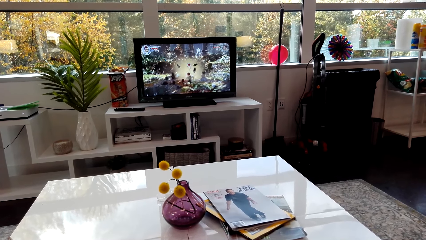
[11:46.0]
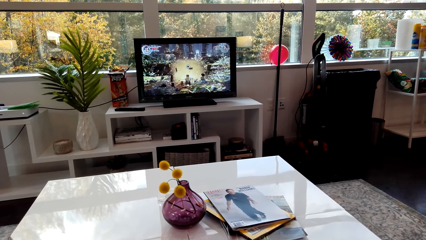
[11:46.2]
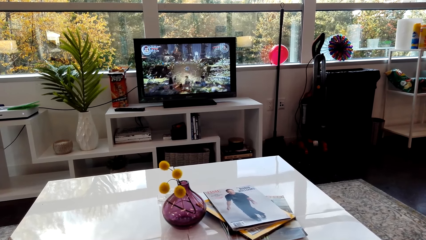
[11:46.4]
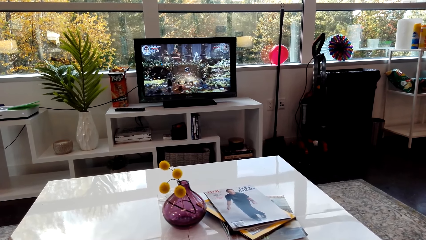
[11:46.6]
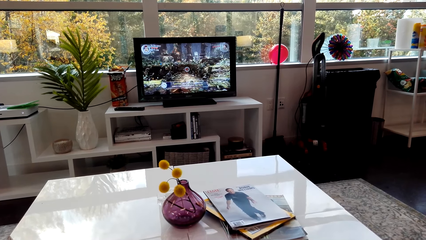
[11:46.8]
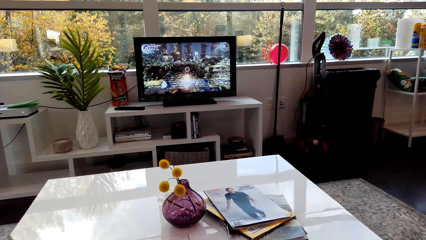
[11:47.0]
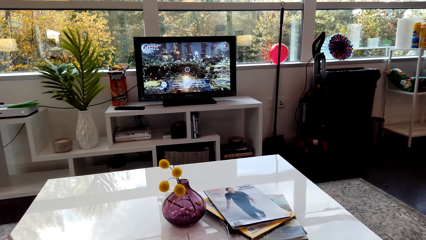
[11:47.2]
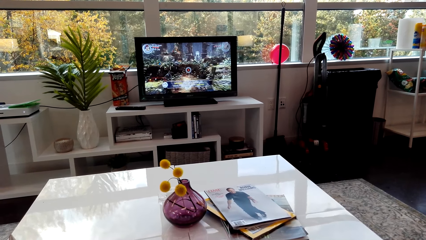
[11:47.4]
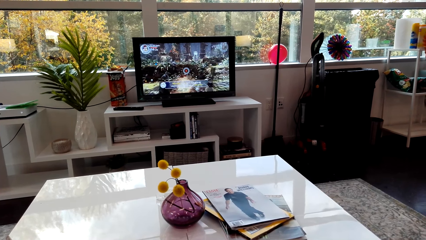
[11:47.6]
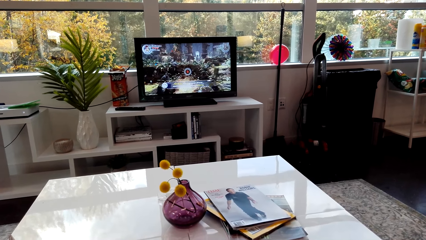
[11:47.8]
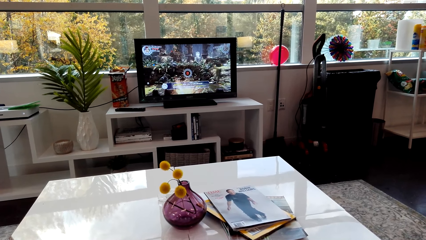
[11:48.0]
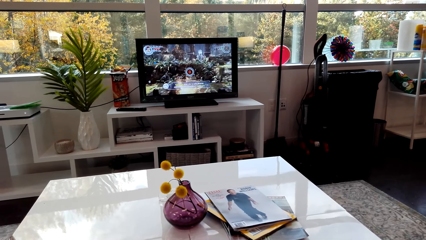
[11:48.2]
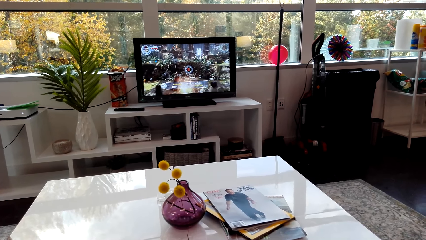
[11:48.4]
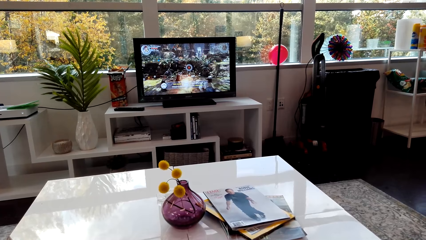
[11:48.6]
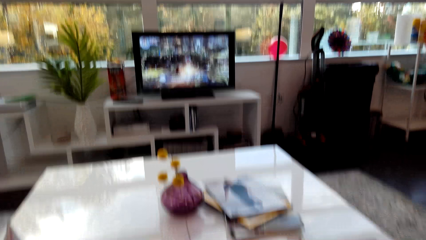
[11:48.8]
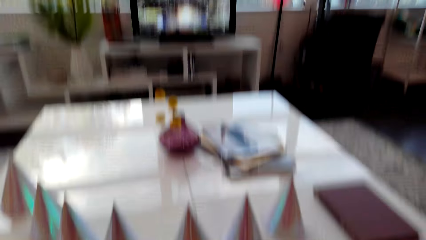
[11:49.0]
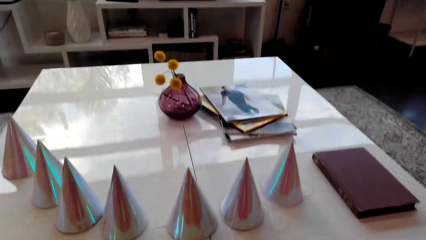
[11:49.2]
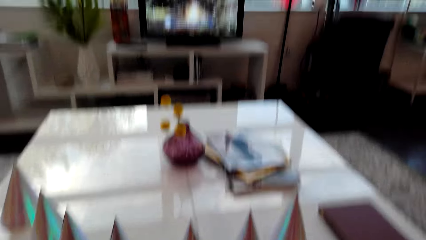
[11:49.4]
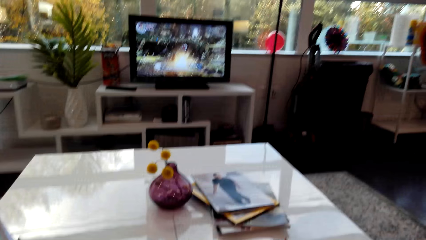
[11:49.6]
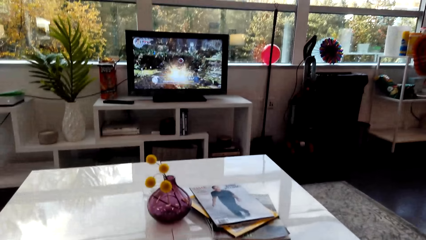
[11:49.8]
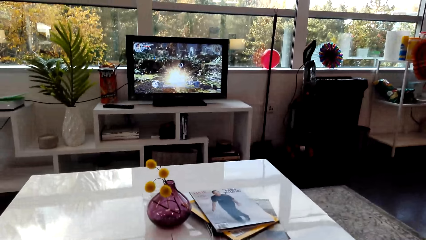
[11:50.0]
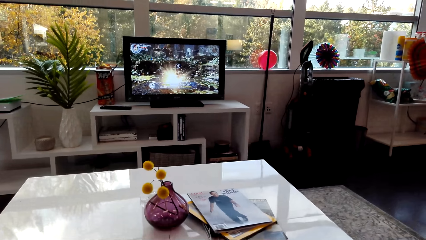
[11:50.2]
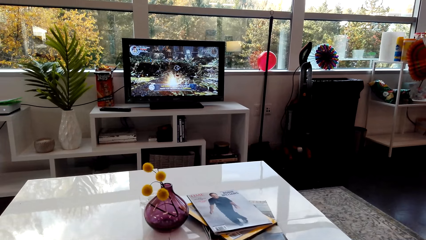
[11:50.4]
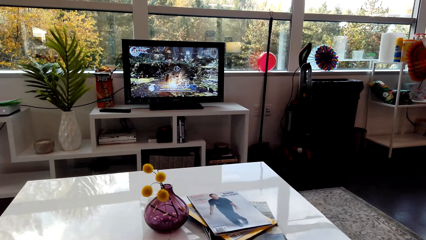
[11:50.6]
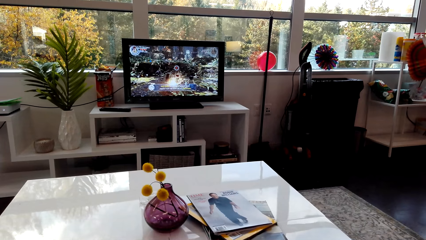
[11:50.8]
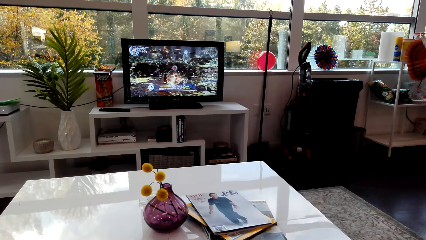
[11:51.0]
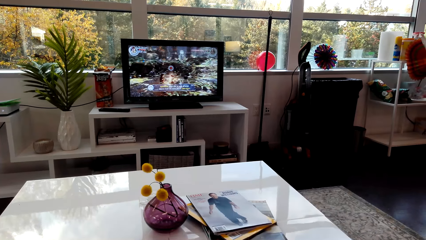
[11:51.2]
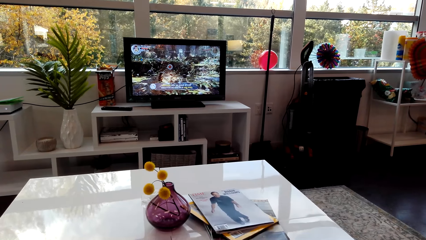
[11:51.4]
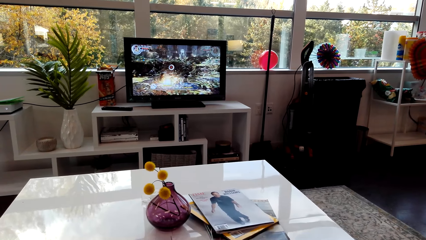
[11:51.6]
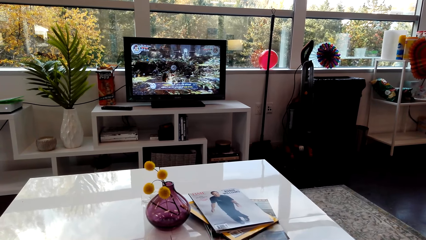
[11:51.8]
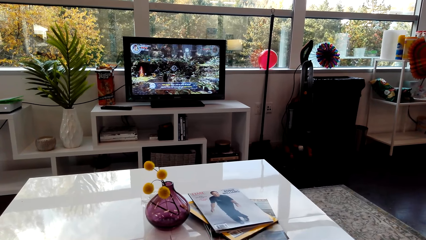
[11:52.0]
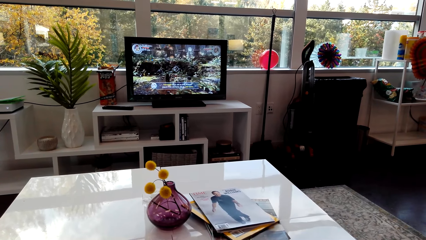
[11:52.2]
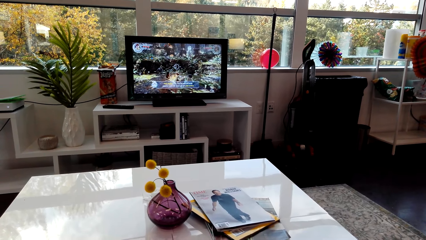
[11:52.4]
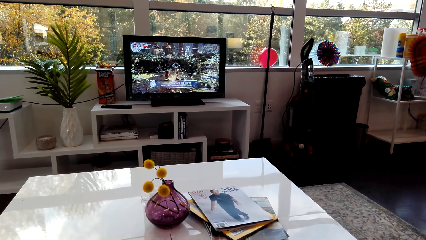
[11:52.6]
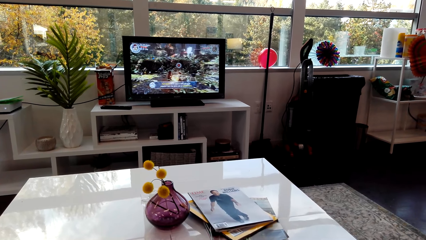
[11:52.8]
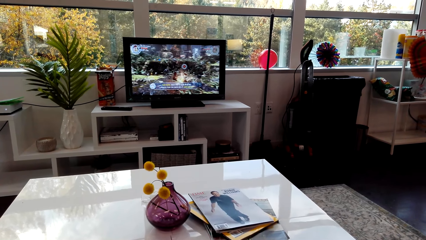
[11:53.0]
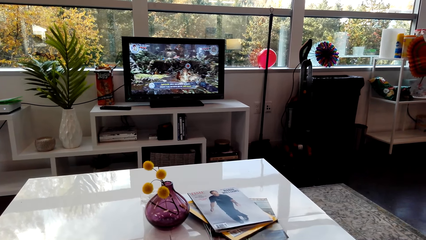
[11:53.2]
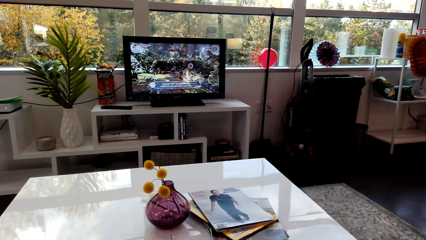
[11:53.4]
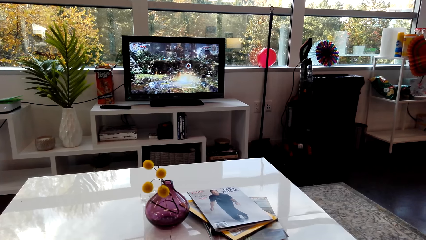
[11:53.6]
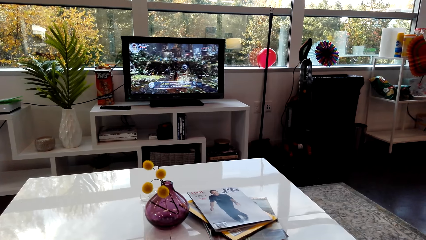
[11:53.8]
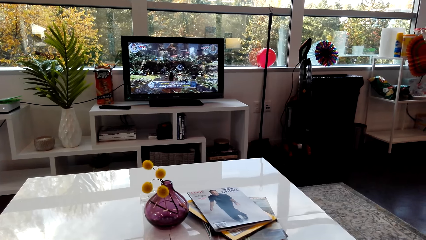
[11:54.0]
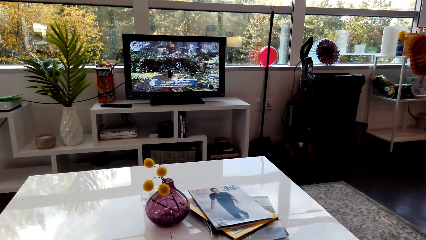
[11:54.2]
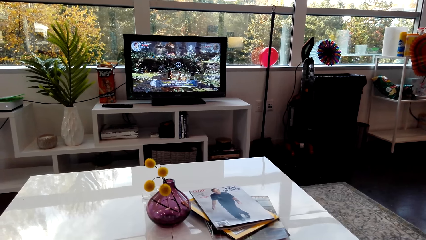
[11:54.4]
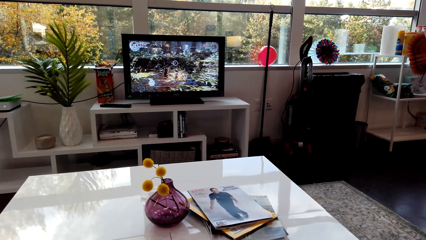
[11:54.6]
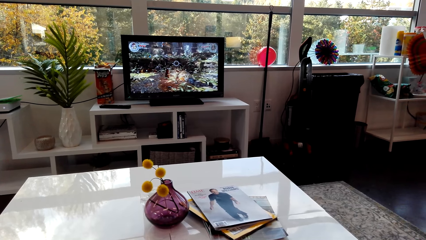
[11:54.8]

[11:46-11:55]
The camera wearer lowers her head. She watches a movie on the television.

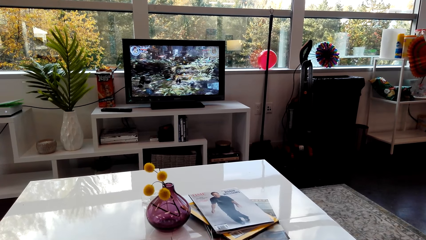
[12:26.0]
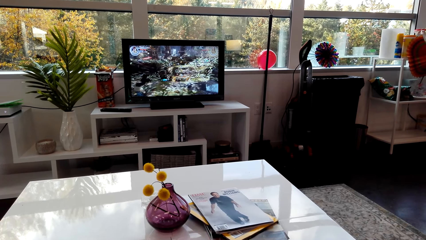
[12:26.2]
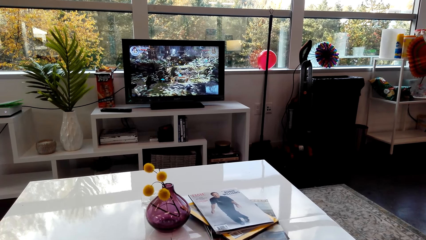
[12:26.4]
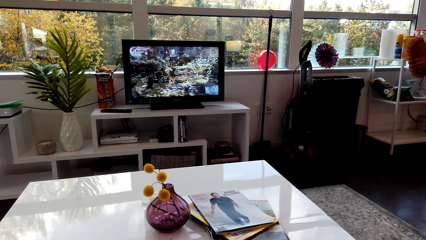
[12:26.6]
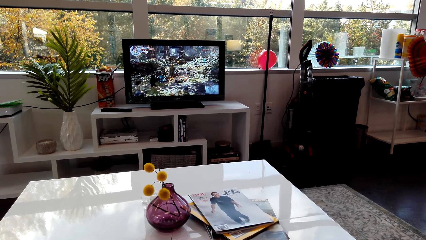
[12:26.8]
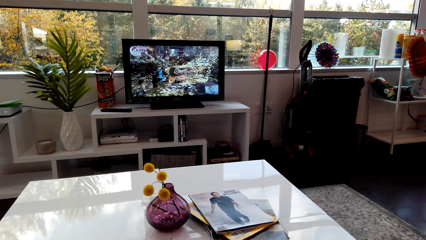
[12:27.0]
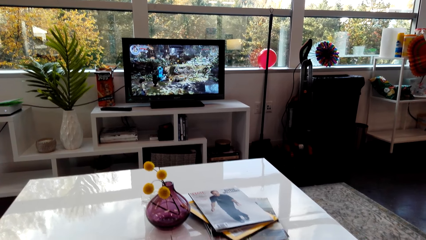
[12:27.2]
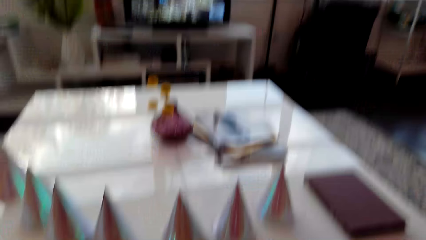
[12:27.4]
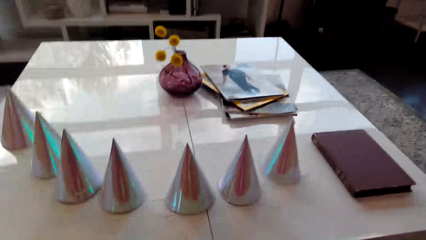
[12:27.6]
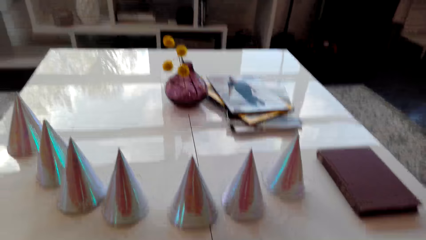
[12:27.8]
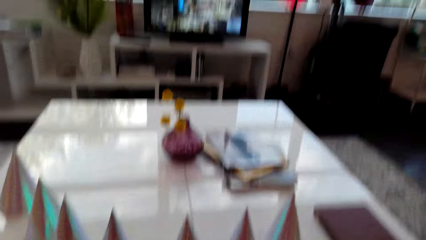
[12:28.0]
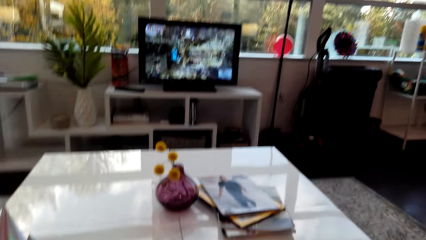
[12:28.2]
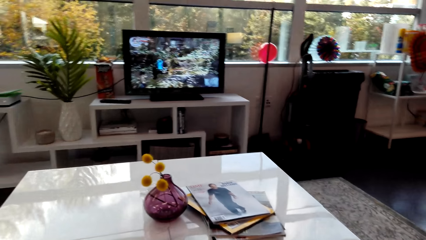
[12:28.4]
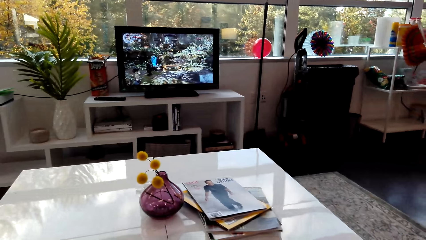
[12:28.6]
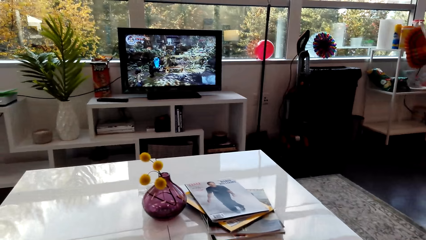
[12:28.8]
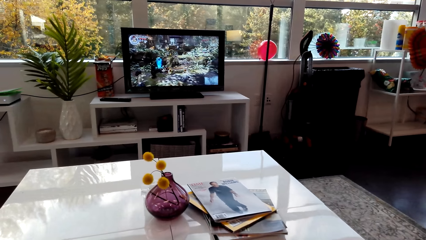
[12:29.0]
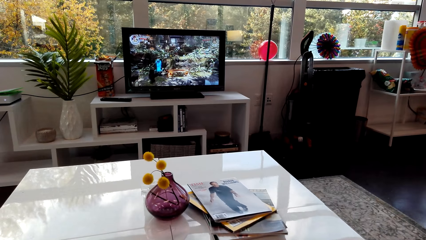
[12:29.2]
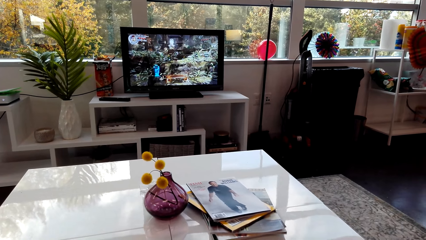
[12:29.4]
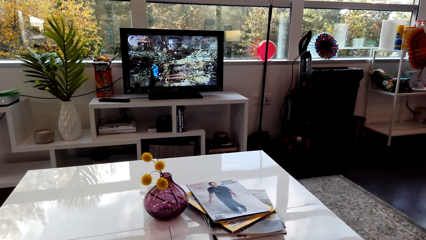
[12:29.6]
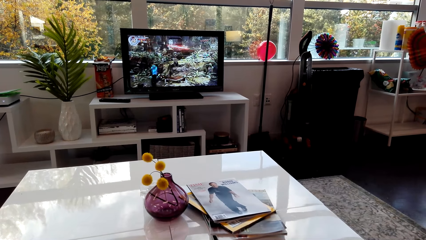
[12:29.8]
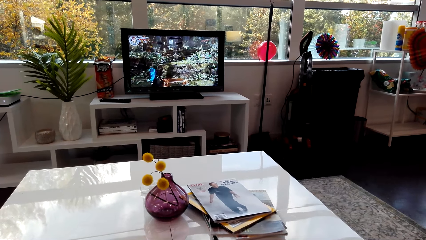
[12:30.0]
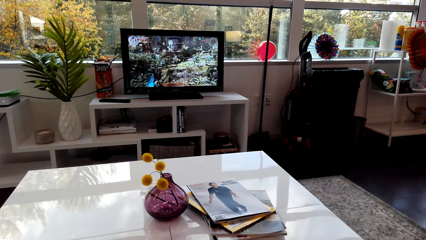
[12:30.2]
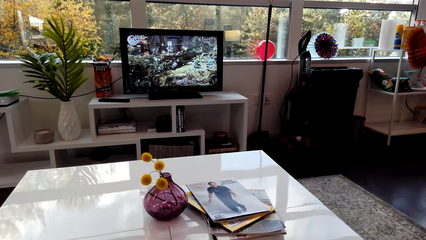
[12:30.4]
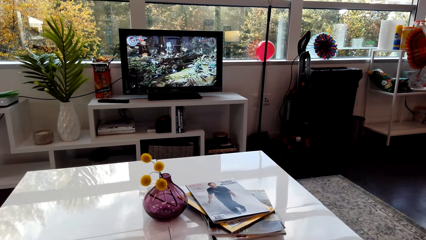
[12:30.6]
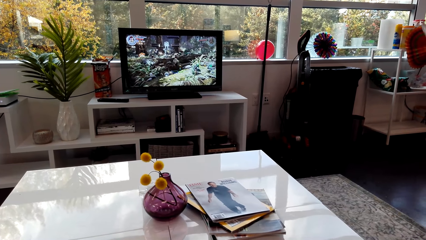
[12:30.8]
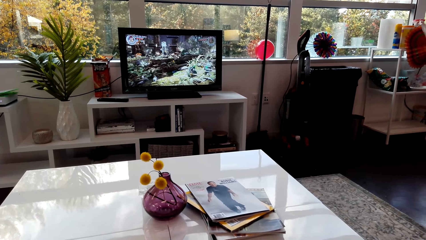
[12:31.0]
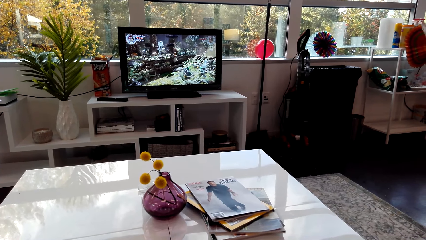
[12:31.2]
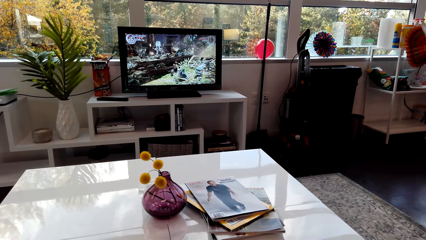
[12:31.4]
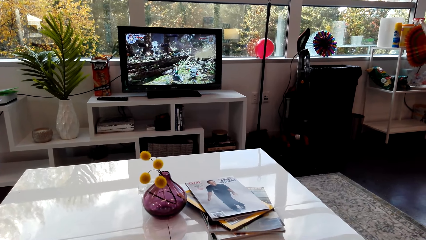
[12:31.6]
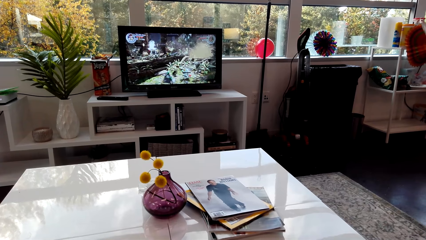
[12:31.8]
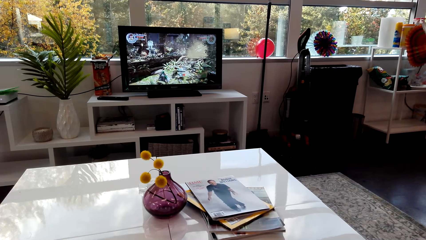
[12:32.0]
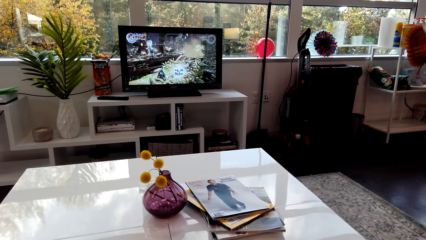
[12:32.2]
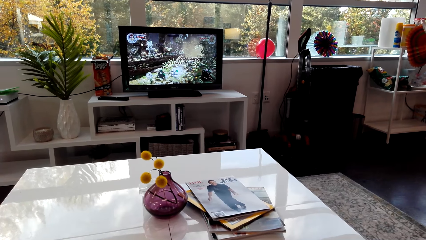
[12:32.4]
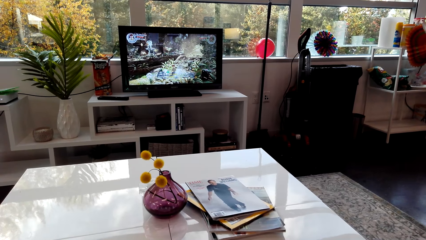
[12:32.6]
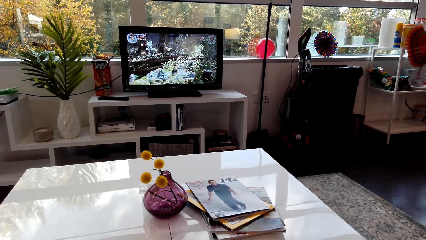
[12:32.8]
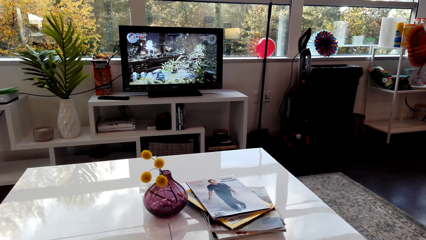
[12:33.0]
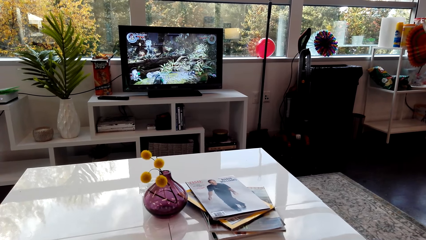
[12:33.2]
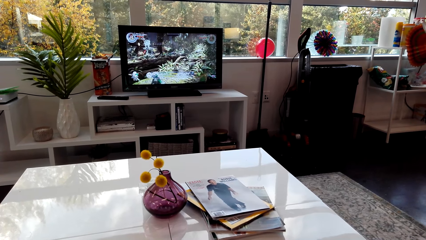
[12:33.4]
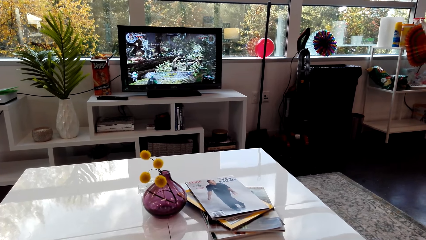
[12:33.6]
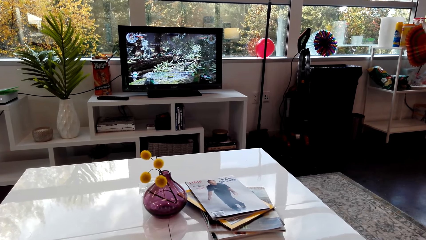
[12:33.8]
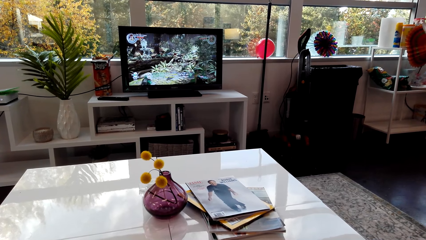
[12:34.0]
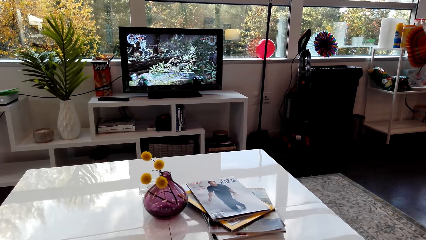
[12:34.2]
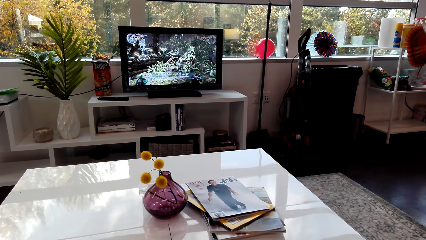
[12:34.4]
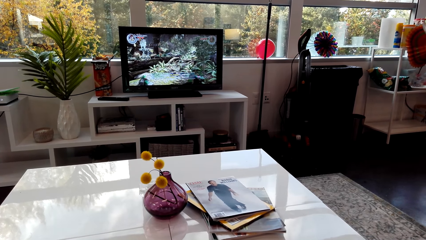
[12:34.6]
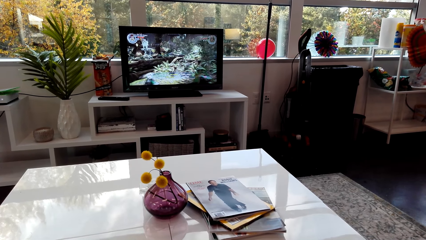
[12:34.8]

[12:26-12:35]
The camera wearer lowers her head. She watches a movie on the television.
